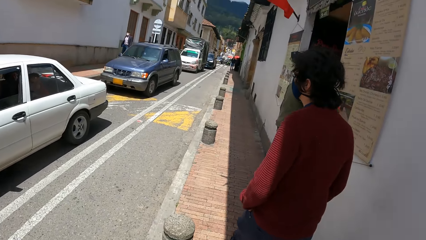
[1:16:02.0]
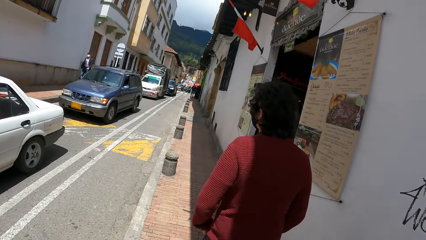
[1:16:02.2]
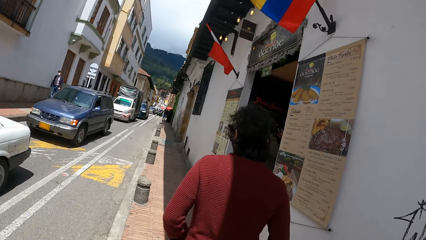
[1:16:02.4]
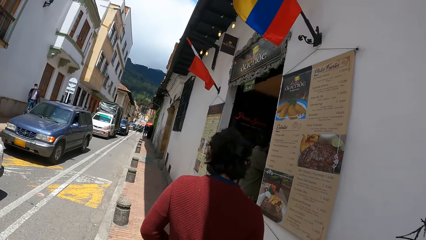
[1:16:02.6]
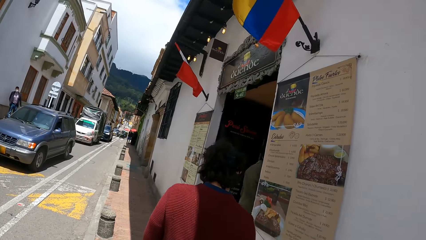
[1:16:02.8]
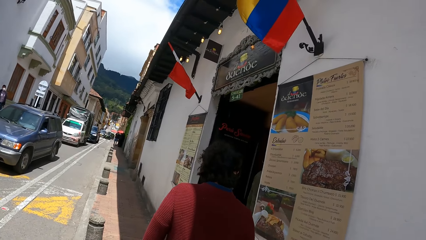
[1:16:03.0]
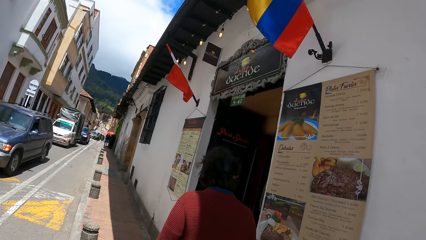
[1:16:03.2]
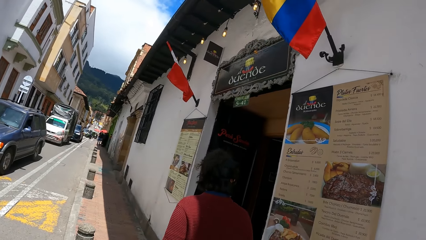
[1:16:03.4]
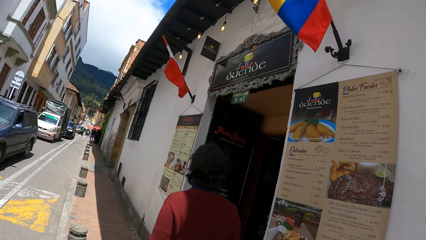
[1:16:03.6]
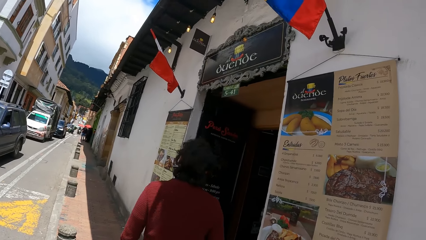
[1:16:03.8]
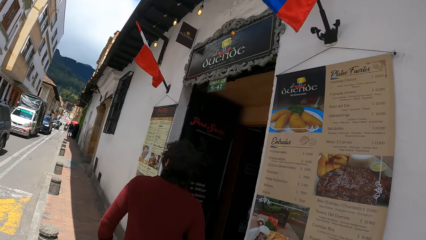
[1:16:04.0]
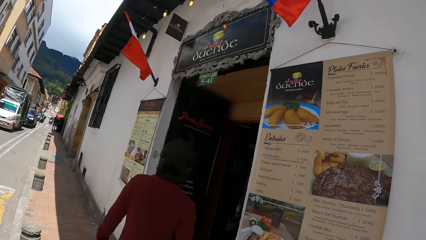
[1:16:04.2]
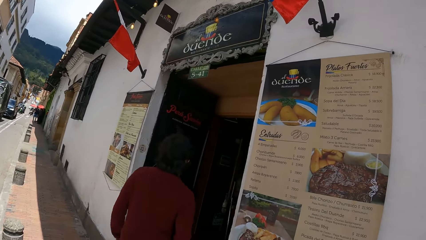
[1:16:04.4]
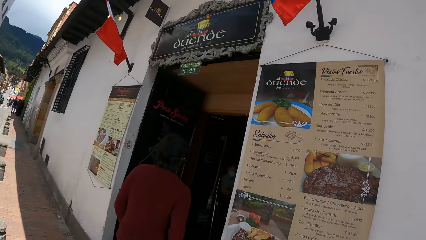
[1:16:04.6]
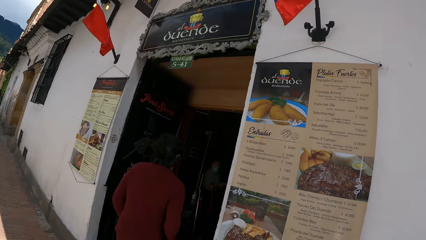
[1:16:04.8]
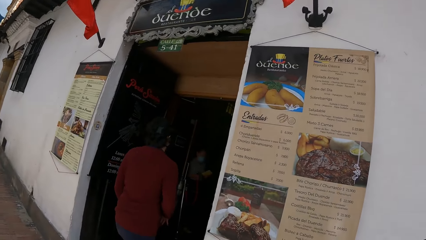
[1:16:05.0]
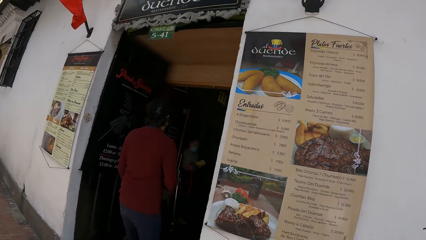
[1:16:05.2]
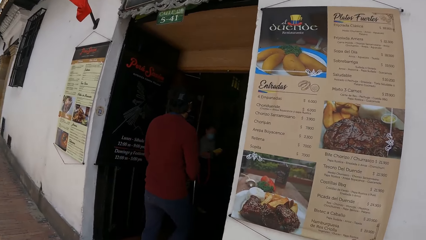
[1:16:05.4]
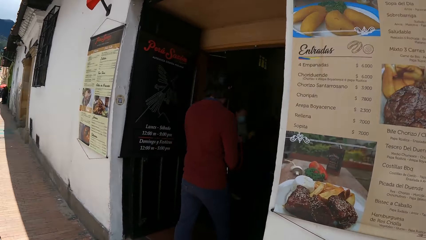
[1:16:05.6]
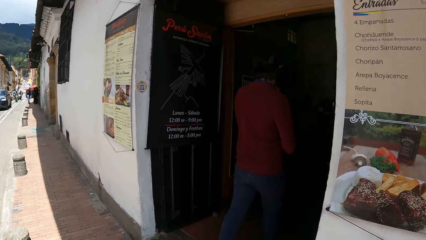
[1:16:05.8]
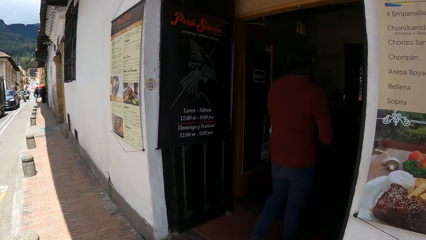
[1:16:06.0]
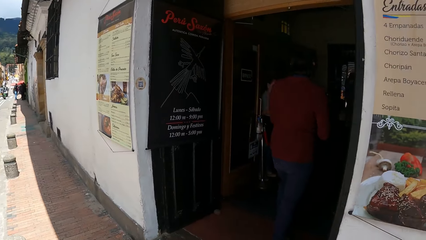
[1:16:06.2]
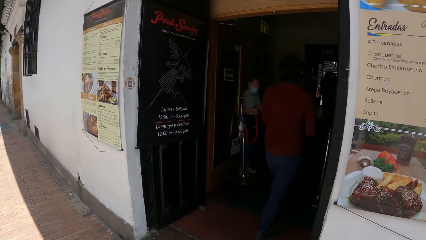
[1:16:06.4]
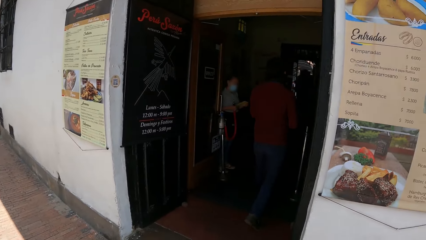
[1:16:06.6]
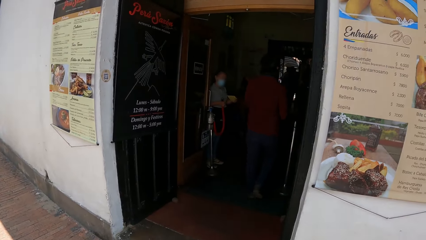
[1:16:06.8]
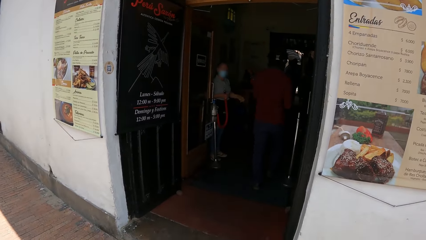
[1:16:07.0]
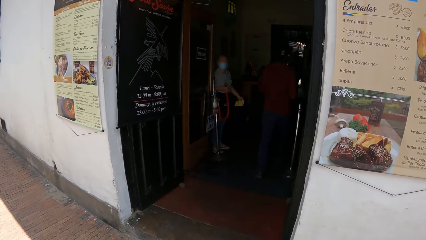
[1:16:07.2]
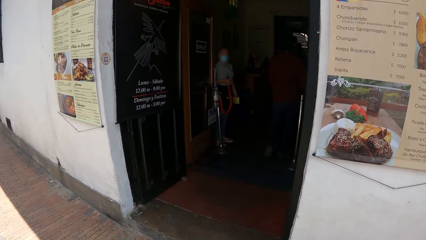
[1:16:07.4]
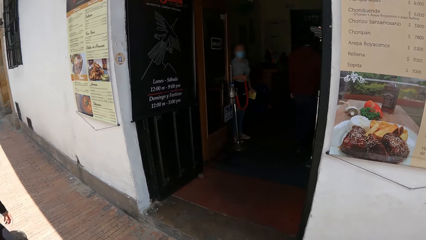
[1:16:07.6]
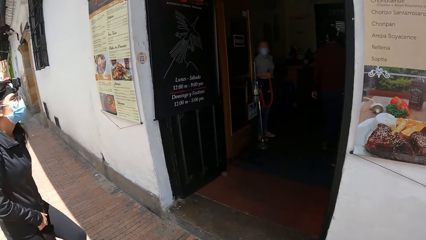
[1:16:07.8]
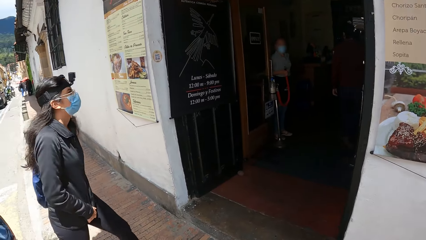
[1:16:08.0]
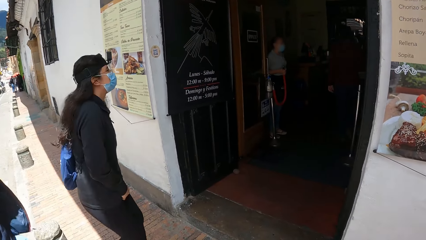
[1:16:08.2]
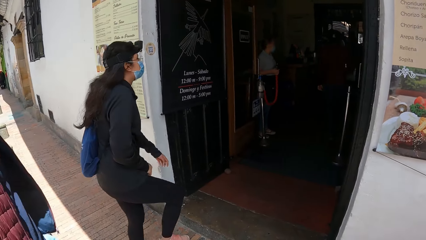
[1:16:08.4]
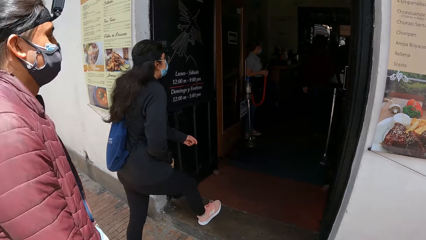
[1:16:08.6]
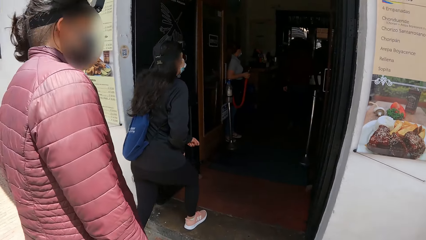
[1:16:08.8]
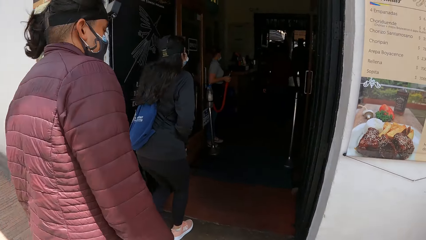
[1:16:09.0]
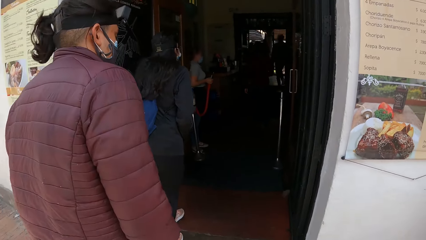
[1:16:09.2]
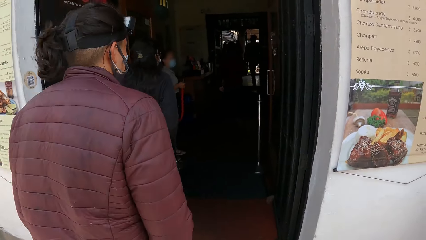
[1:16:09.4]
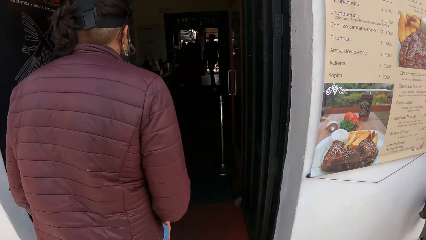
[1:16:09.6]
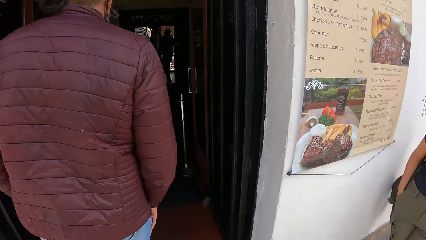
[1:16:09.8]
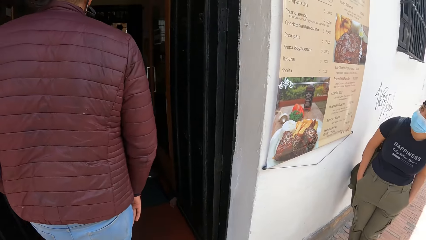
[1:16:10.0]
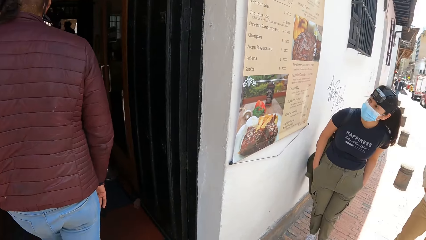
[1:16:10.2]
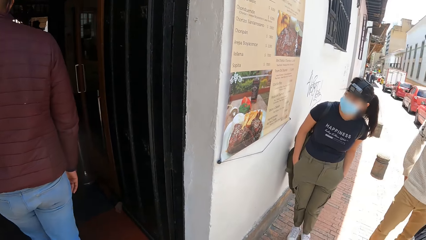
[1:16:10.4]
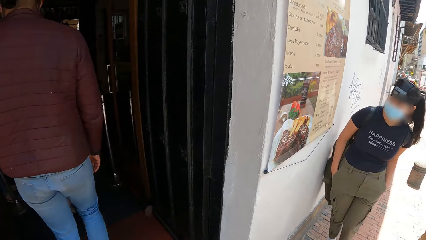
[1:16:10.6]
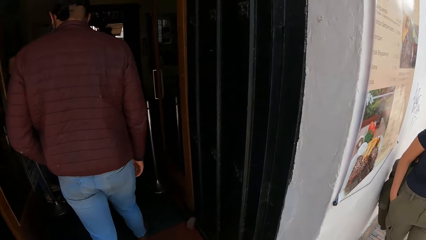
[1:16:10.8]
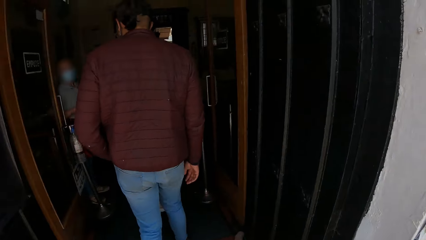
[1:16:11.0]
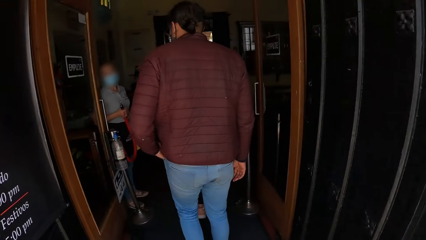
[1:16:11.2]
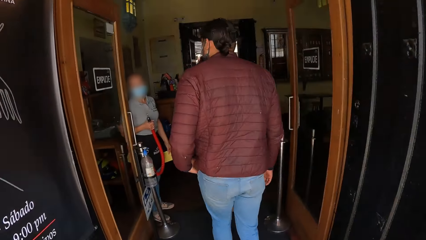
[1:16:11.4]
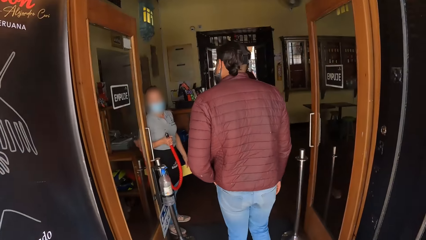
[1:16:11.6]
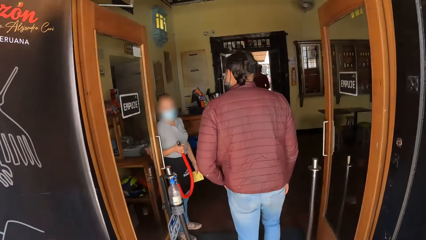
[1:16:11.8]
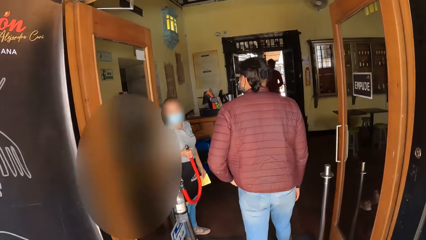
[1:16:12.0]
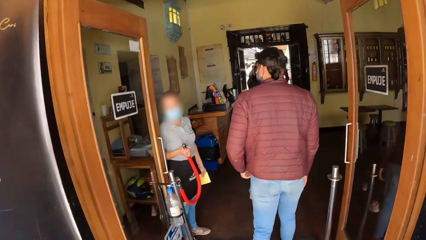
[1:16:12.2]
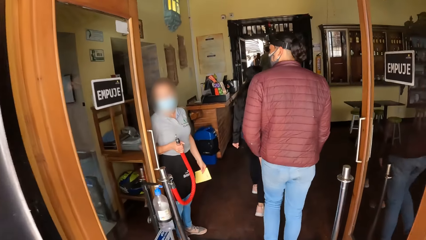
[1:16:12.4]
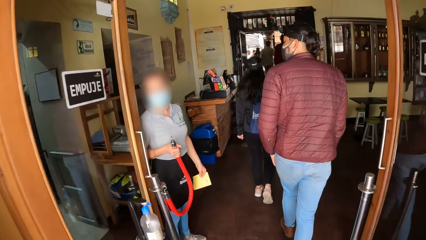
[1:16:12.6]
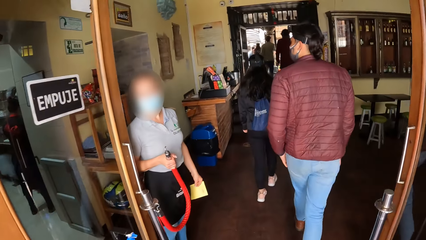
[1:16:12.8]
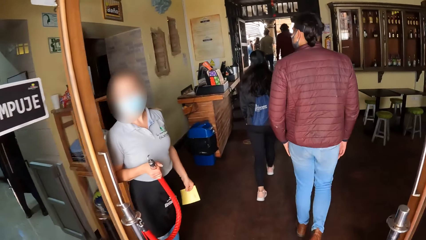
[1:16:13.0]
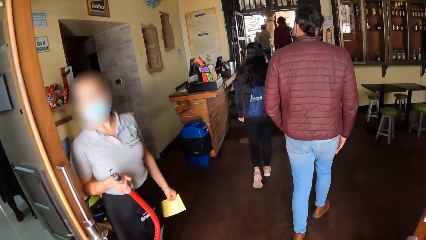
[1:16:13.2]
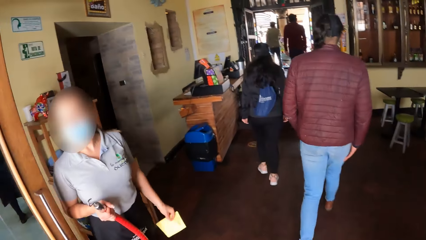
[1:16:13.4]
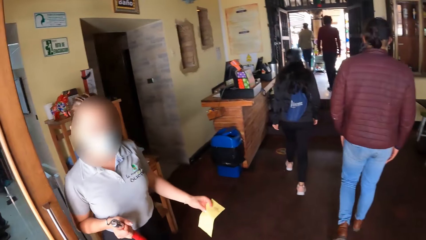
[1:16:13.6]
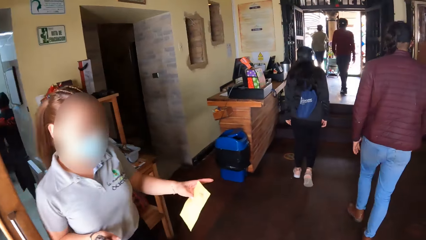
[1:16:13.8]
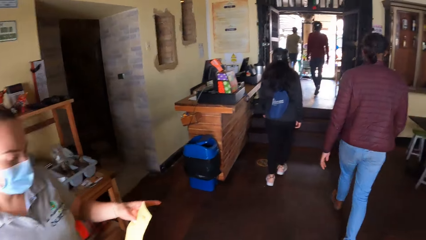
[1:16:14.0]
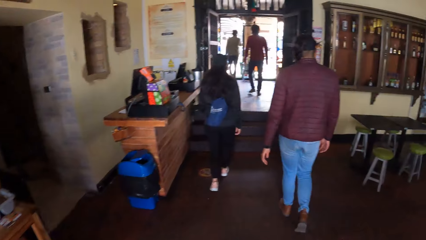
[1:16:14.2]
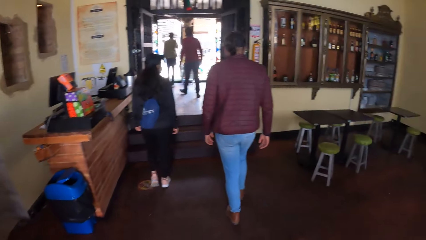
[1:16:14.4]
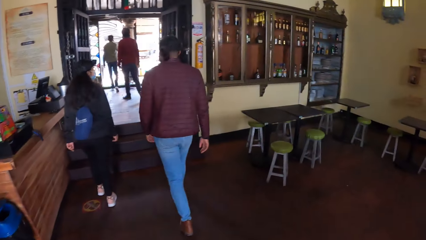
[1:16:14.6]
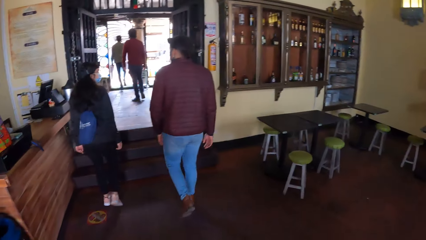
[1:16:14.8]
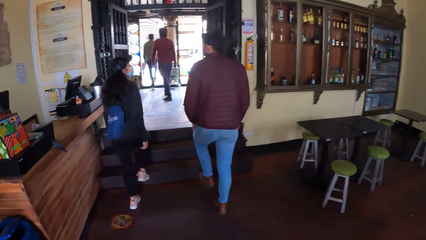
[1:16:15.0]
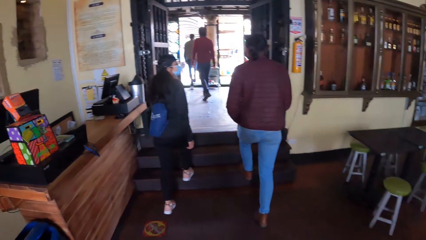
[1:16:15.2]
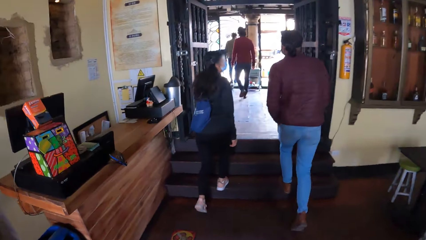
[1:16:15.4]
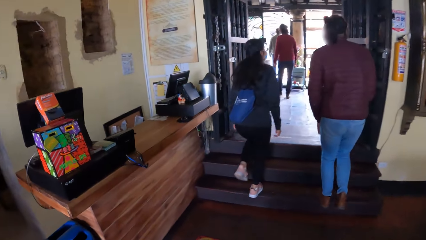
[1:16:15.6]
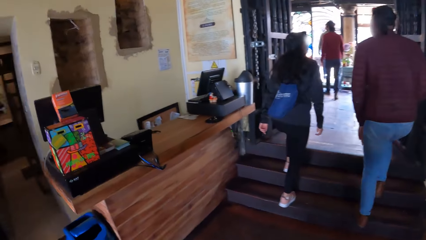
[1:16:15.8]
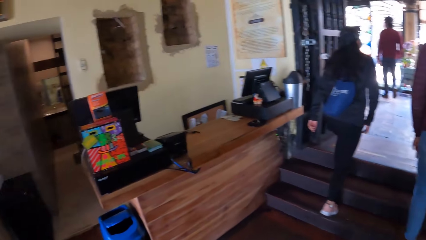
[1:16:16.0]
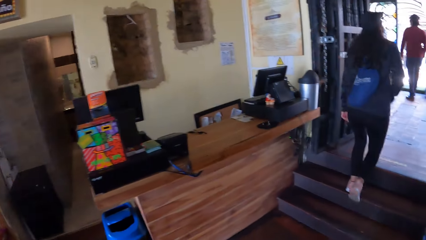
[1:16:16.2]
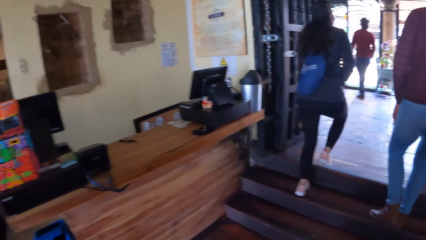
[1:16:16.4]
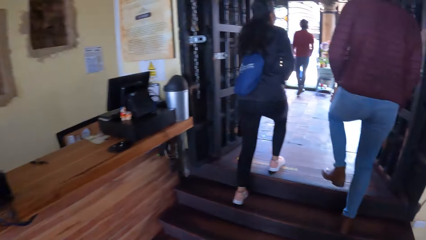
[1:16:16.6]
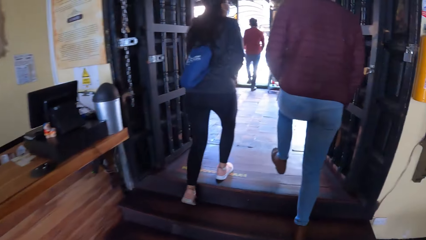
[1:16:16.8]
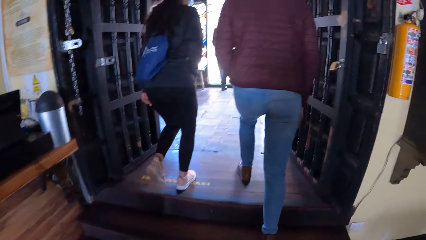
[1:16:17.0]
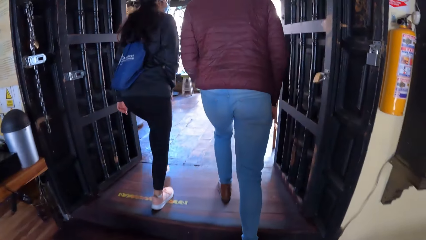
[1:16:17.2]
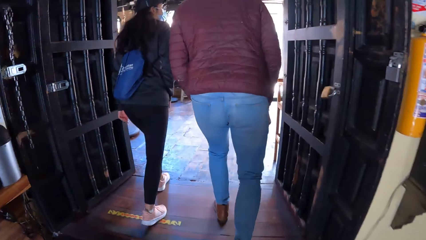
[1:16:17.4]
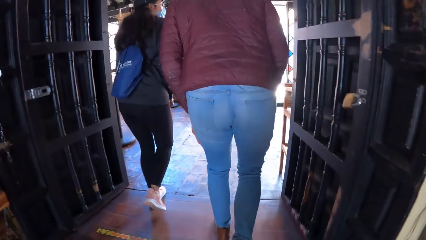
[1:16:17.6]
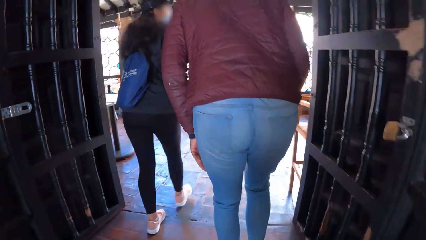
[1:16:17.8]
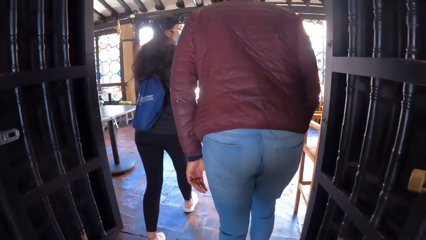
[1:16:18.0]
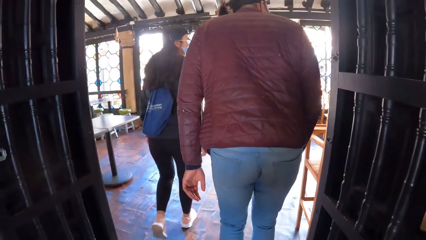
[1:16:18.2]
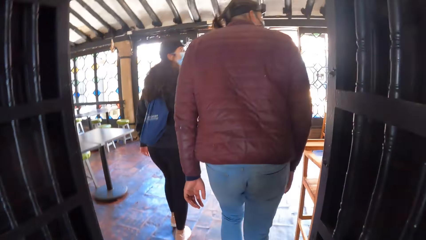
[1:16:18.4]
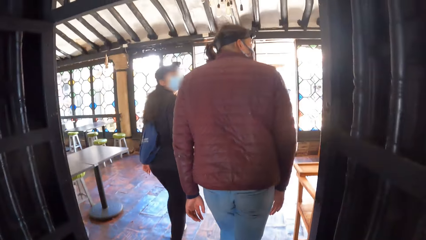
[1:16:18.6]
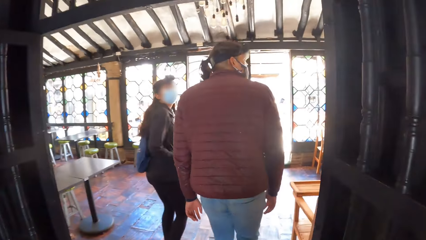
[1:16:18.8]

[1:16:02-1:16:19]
The camera wearer enters a hotel. They walk into a shop by the roadside. They walk around the hotel. A woman gesticulates with a card in her left hand.
